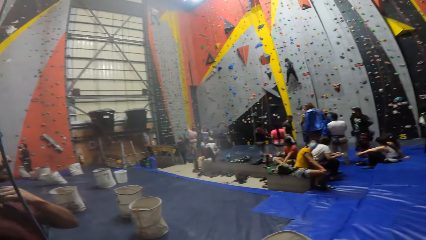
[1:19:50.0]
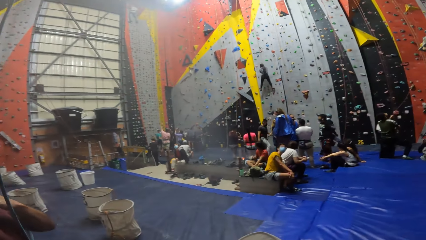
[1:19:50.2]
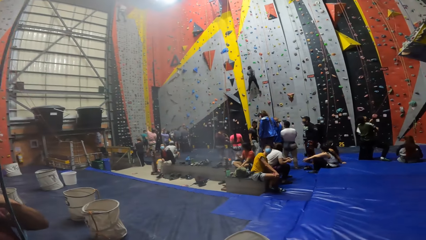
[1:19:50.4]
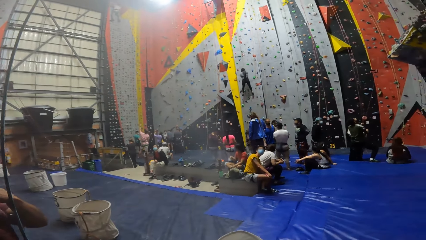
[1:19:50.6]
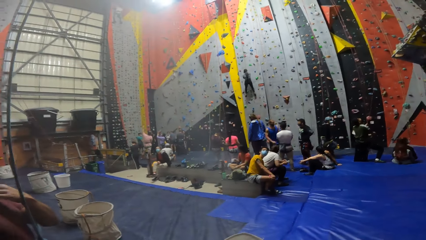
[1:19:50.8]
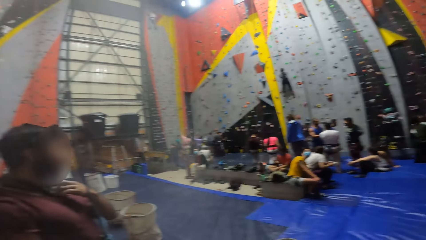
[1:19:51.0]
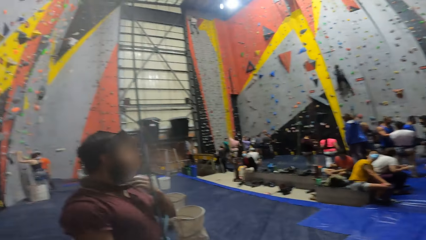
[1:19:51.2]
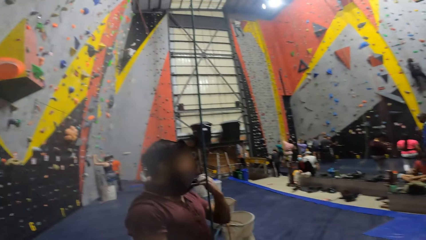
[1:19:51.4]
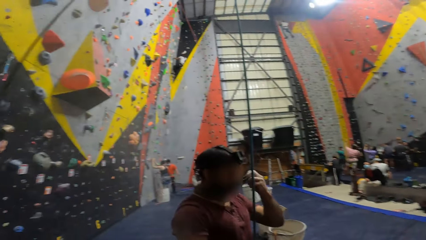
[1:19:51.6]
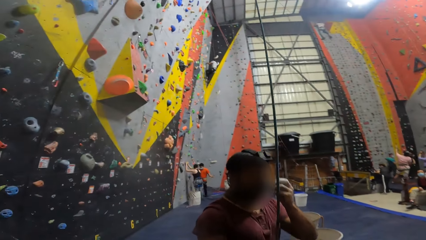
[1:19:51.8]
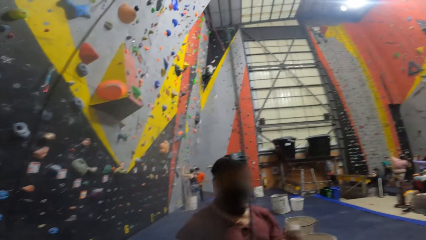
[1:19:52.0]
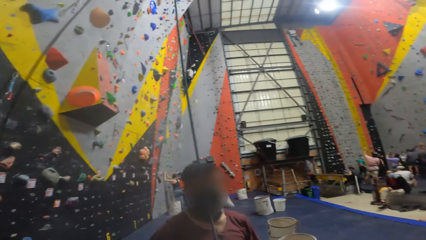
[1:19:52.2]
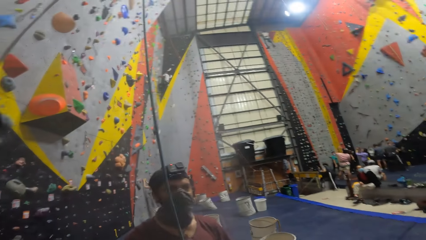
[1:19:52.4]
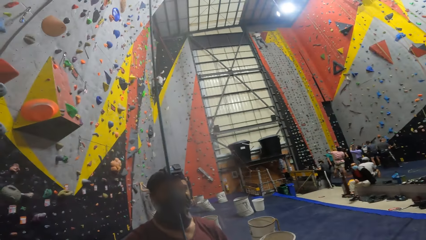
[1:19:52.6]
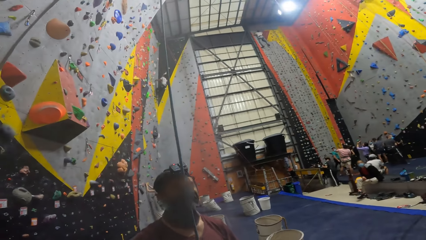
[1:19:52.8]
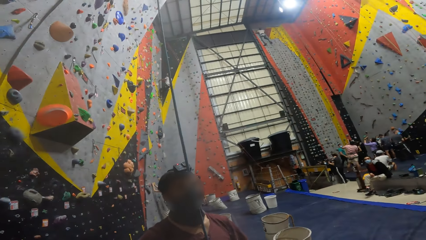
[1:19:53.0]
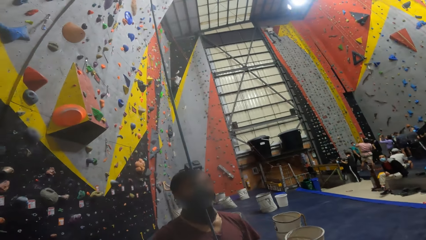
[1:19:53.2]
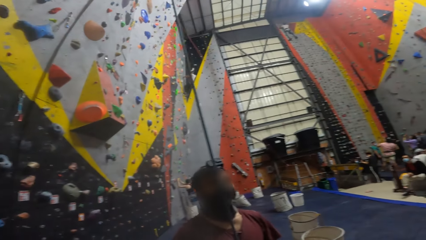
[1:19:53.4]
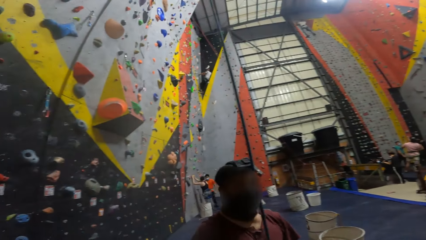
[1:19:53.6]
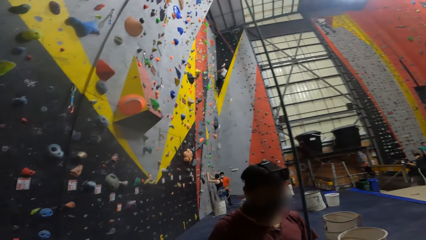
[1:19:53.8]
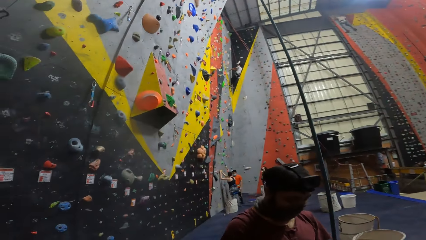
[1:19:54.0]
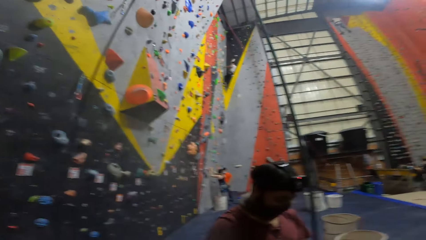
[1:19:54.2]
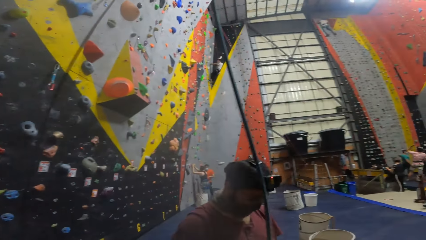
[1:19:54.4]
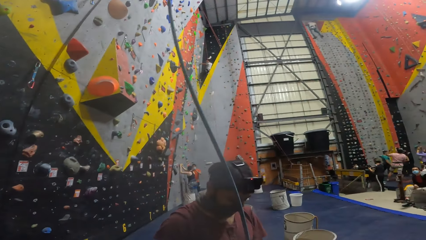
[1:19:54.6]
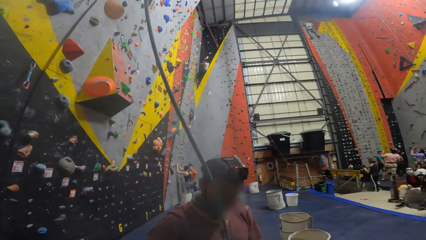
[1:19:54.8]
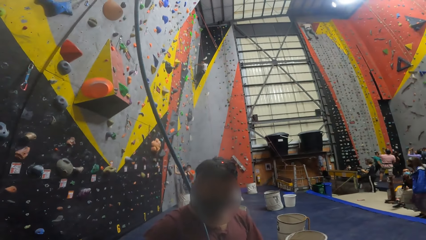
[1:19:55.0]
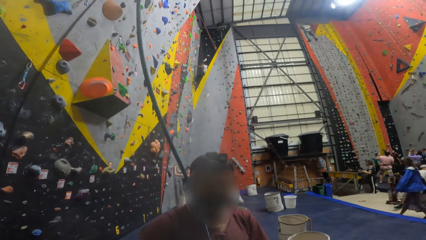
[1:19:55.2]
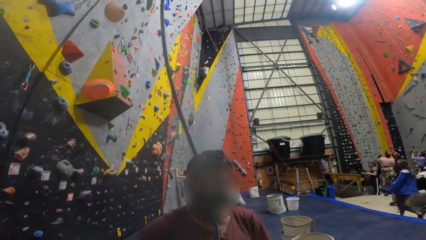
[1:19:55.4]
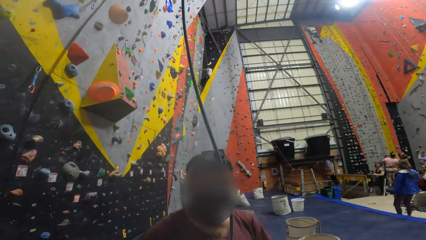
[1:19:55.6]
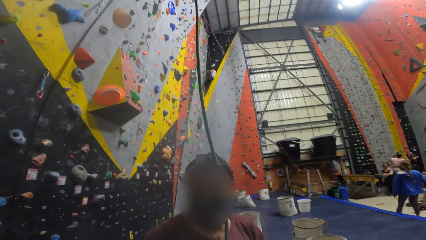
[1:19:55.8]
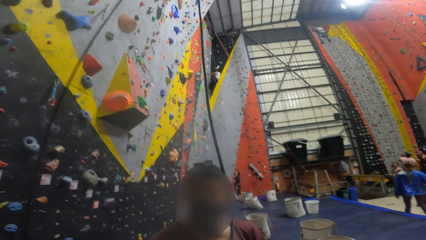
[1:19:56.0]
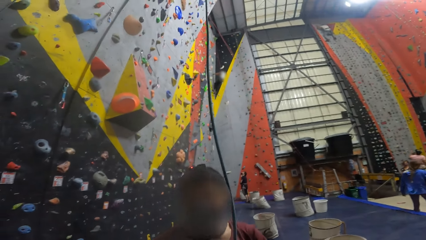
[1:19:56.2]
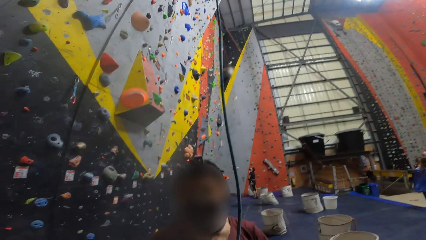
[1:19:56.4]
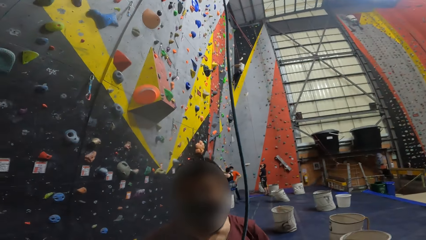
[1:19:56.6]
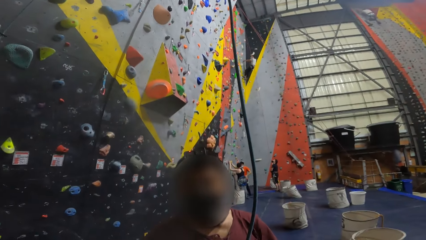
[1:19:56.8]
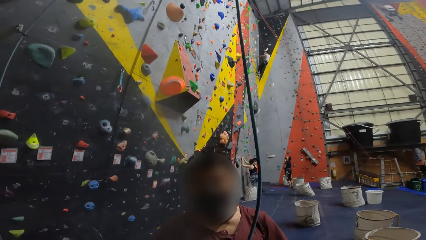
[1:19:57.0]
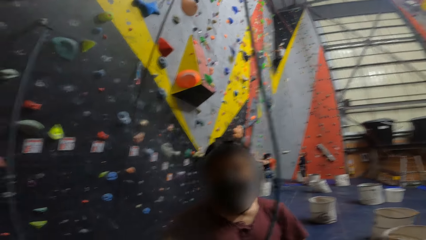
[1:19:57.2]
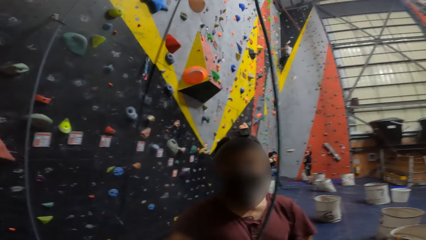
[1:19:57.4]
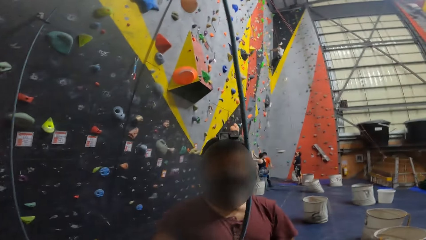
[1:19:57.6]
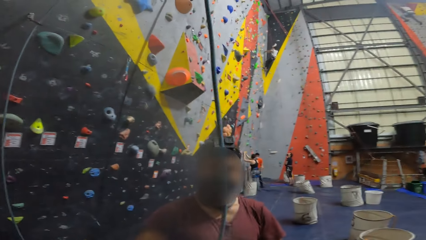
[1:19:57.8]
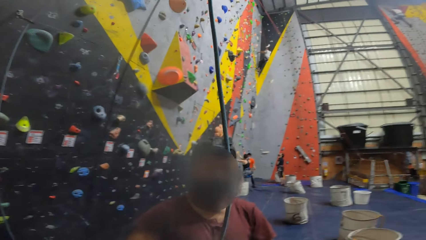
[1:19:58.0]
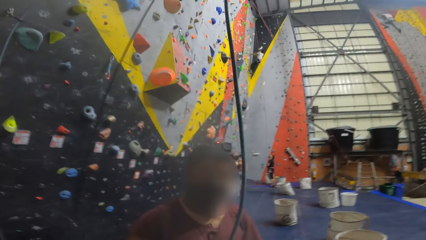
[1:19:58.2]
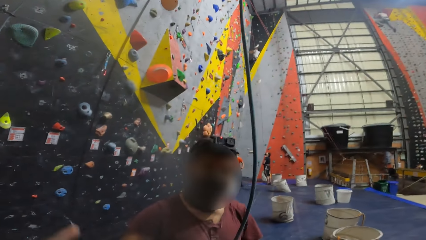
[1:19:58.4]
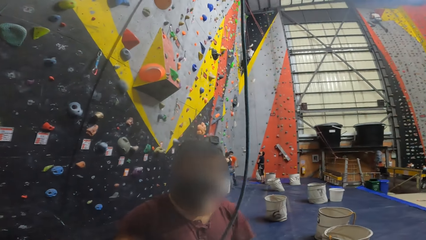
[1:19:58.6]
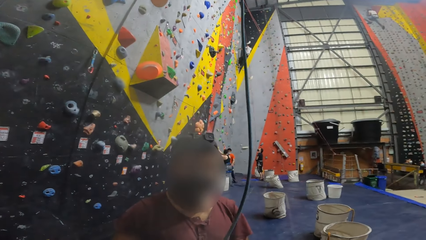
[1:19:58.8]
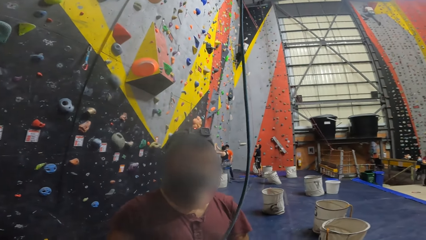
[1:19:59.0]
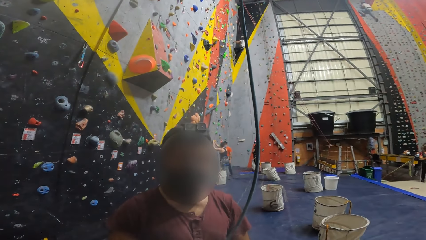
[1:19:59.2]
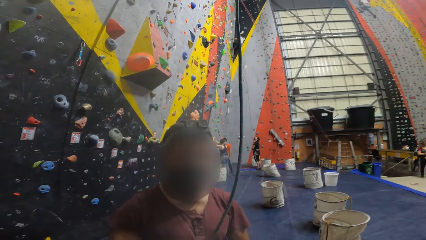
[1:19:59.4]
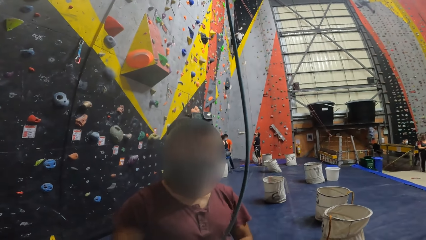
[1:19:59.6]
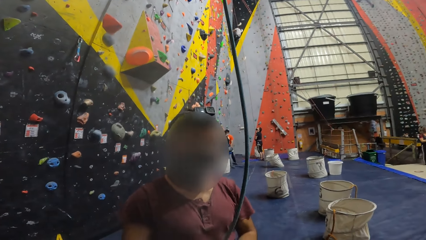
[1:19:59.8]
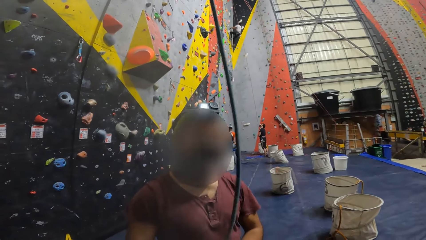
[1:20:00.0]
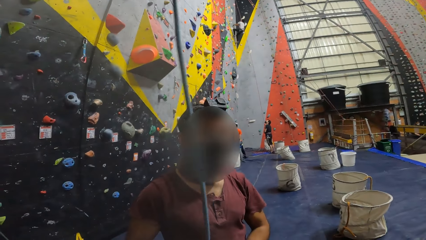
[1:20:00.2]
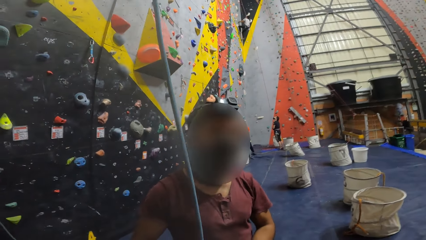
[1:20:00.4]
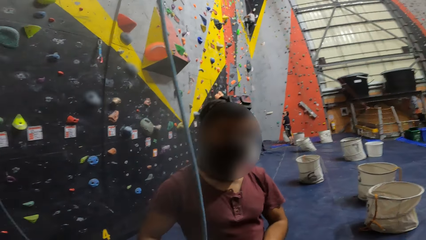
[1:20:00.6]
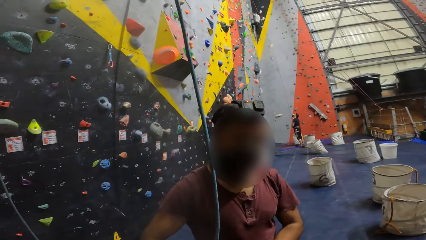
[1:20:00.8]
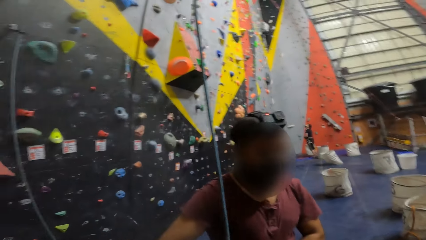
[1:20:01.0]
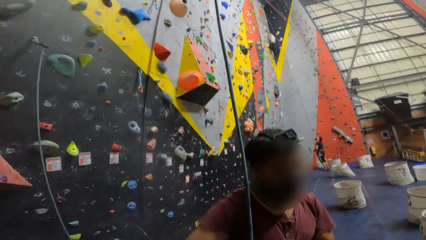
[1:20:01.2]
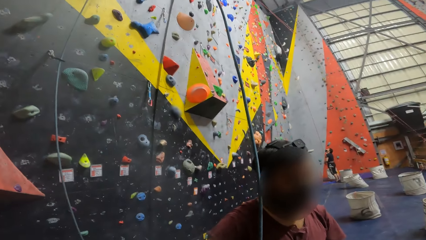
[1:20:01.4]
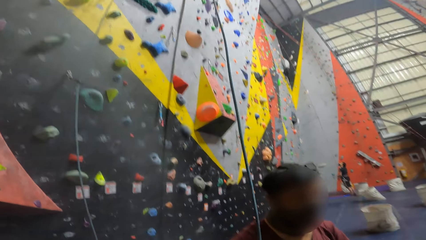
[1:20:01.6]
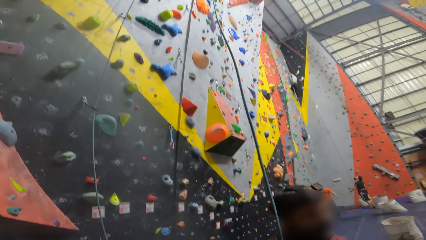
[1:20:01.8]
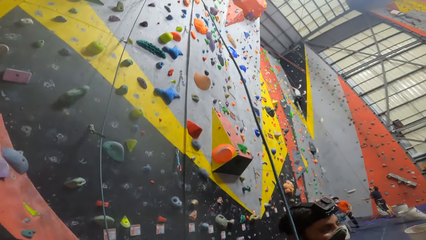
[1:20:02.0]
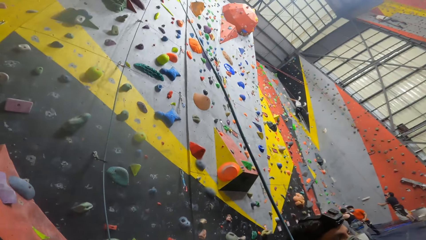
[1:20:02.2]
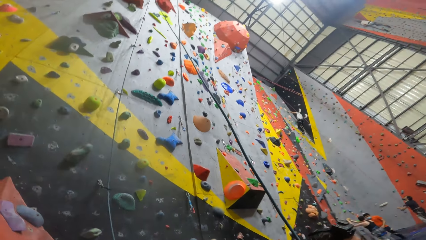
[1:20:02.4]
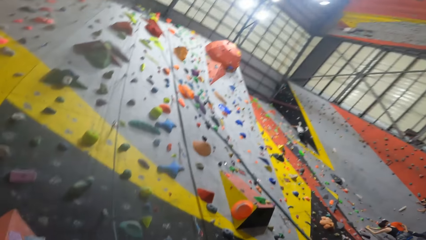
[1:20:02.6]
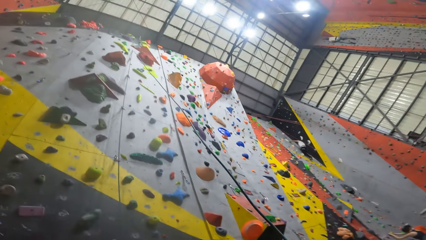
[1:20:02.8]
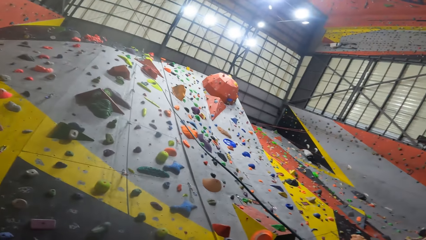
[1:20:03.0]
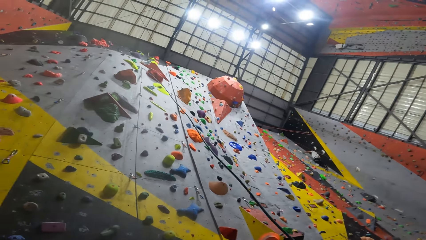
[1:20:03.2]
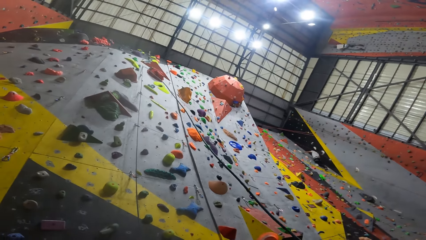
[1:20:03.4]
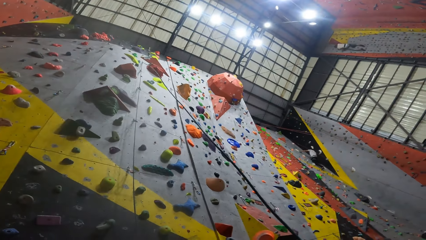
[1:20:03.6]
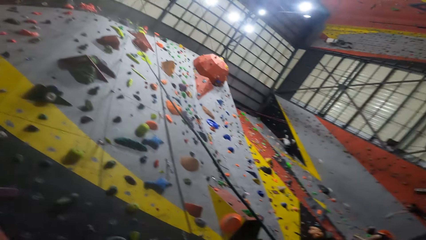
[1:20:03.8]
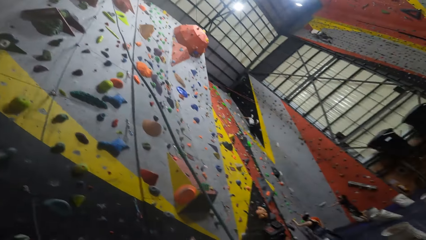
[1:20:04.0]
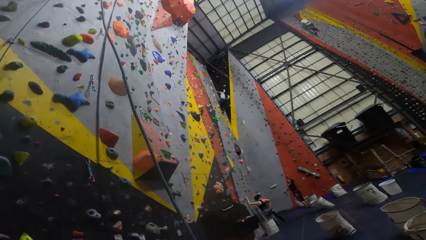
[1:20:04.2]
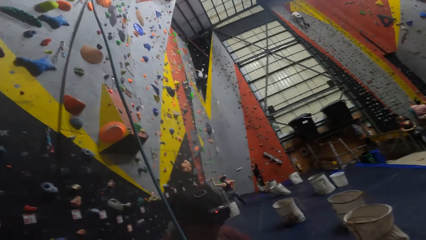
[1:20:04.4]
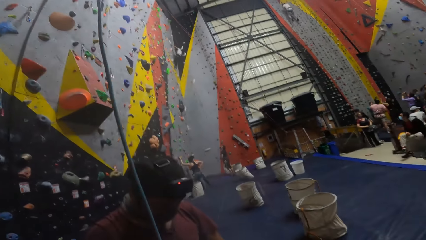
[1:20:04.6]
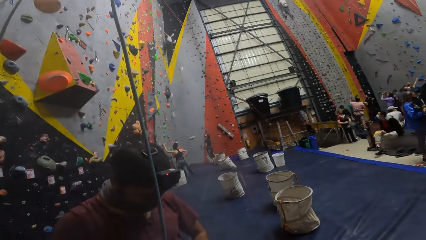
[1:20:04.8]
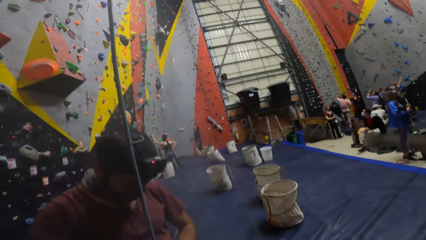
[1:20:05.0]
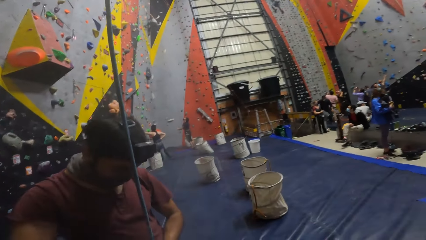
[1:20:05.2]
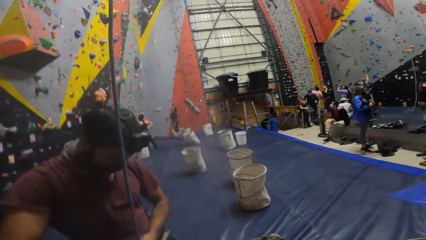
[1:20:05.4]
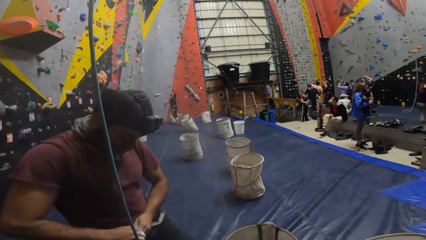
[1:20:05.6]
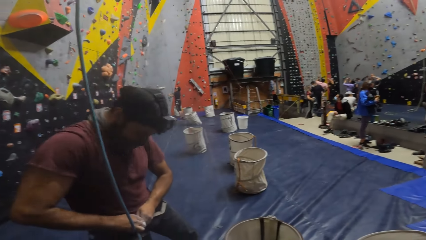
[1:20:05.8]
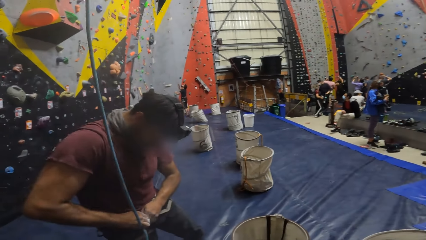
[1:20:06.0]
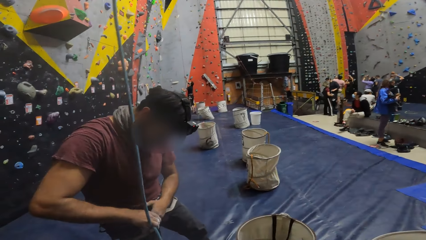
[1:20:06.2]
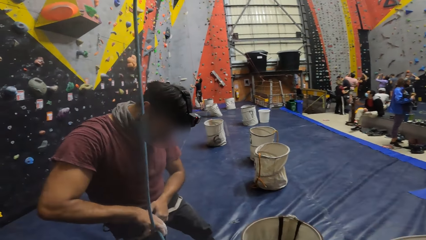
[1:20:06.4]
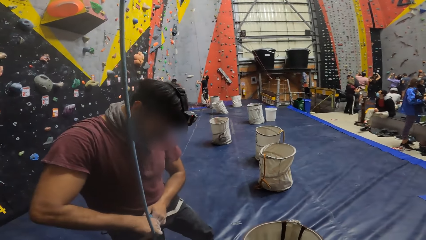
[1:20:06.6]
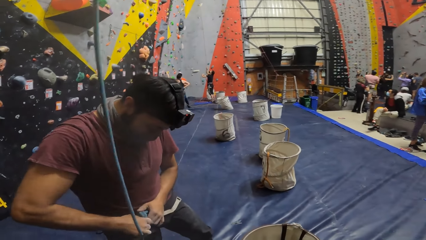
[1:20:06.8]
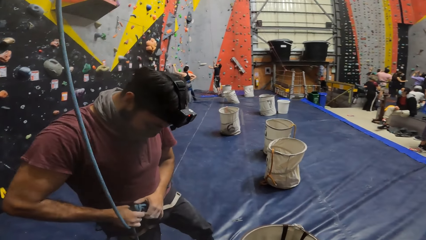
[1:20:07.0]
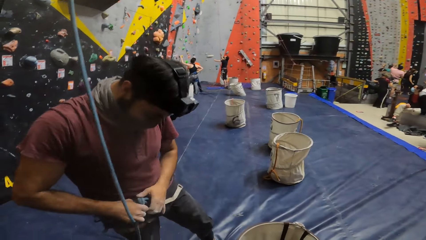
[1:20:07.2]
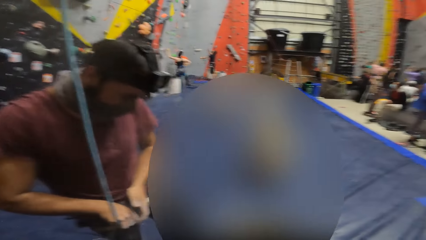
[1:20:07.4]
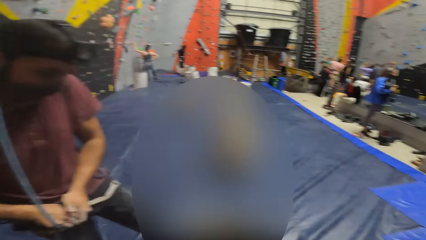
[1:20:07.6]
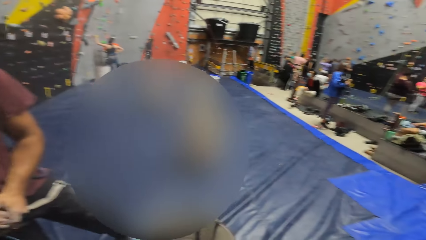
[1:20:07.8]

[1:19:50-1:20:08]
The camera wearer looks at rock climbers. They look at a man. They converse with the man. The man engages the camera wearer. The camera wearer looks around the climbing gym. They look at a climbing wall. They look at the man. The man unhooks a rope from a waist belt.
